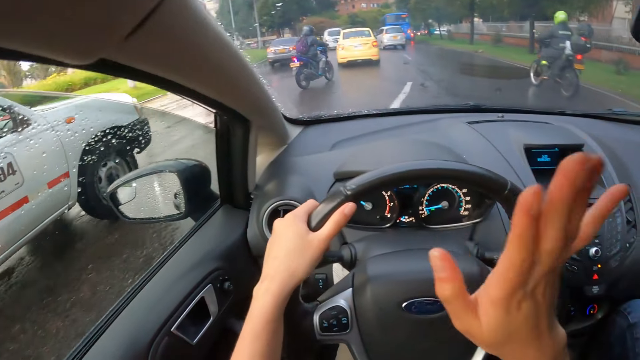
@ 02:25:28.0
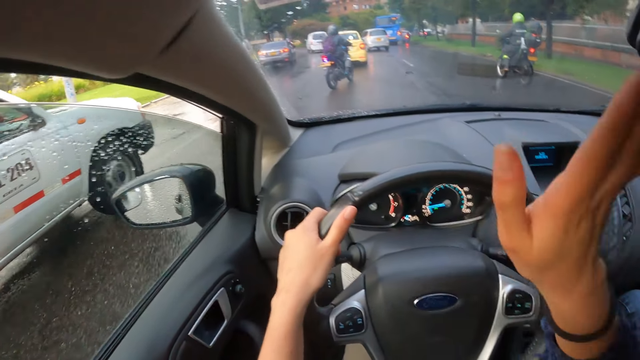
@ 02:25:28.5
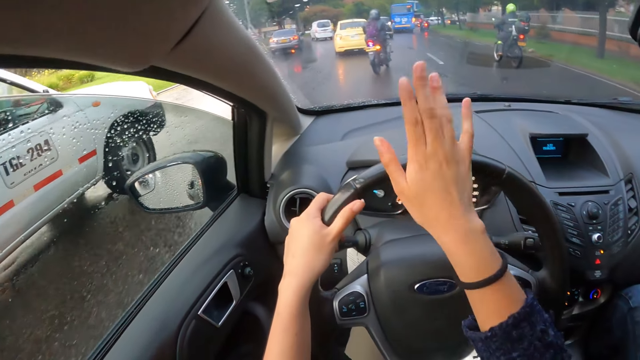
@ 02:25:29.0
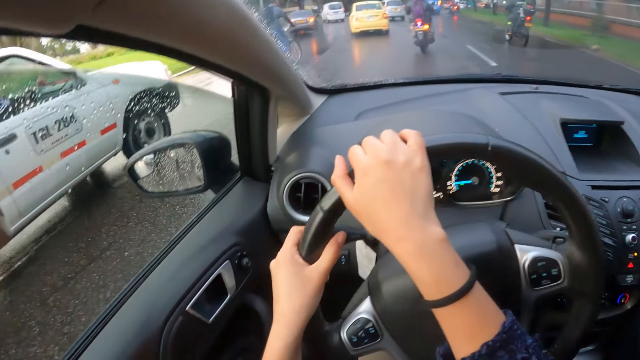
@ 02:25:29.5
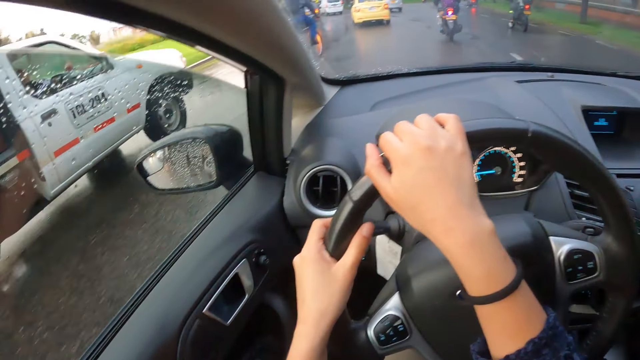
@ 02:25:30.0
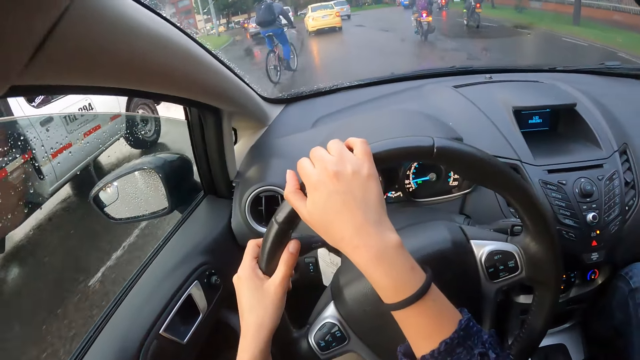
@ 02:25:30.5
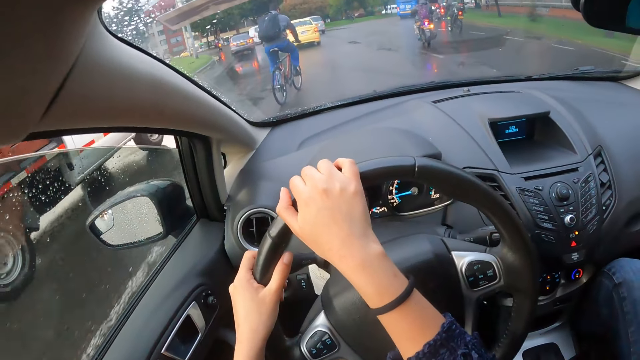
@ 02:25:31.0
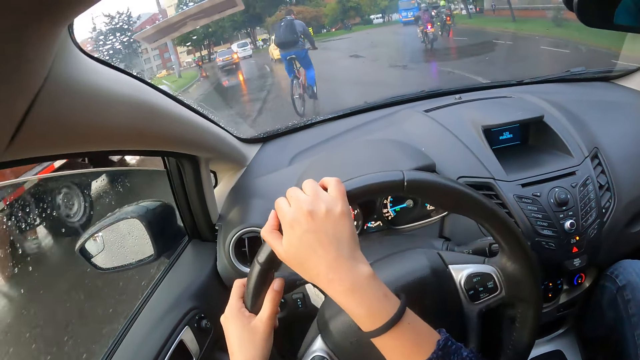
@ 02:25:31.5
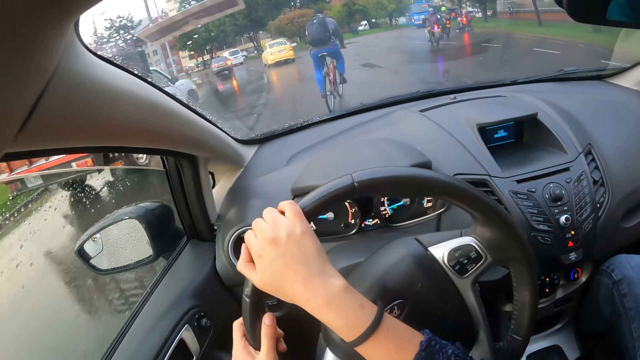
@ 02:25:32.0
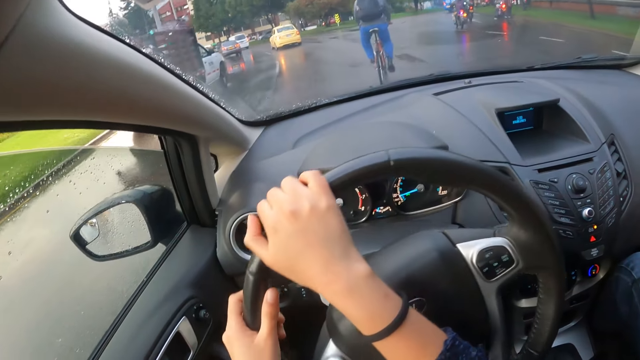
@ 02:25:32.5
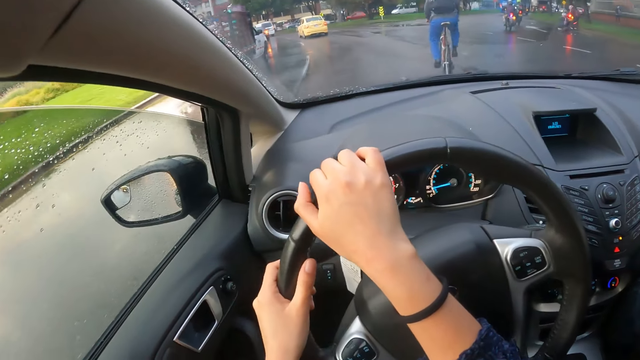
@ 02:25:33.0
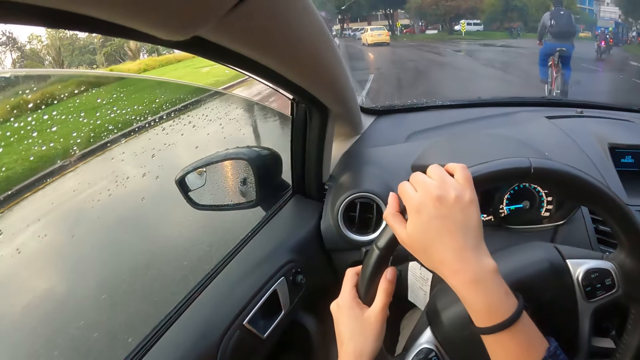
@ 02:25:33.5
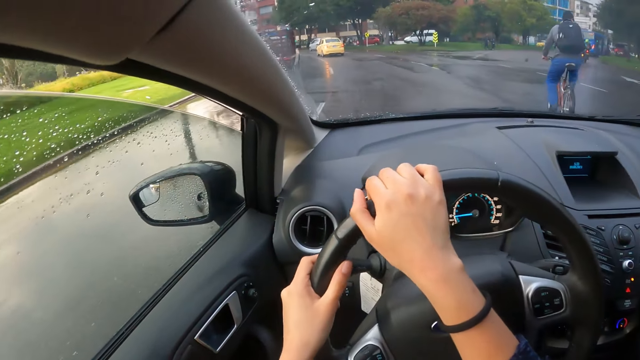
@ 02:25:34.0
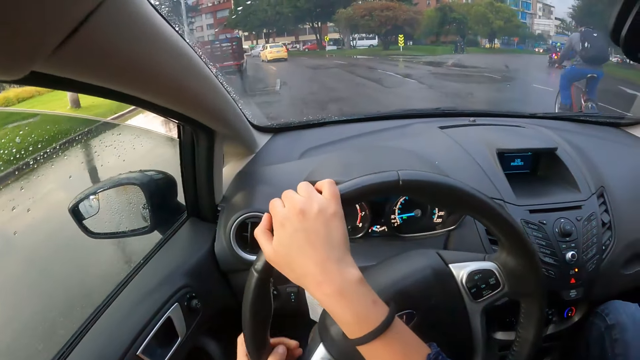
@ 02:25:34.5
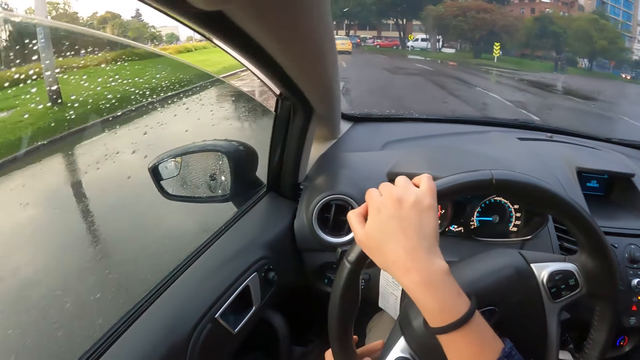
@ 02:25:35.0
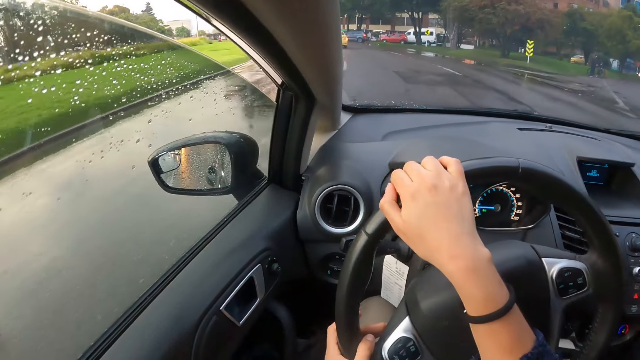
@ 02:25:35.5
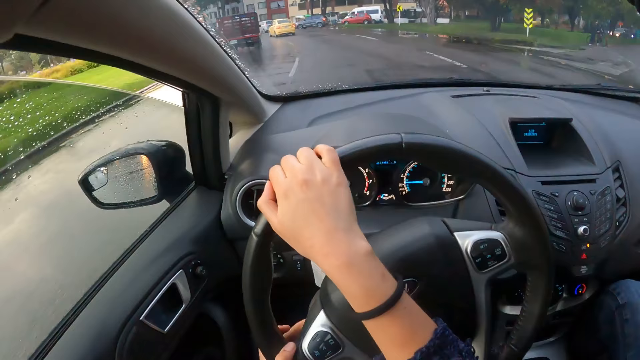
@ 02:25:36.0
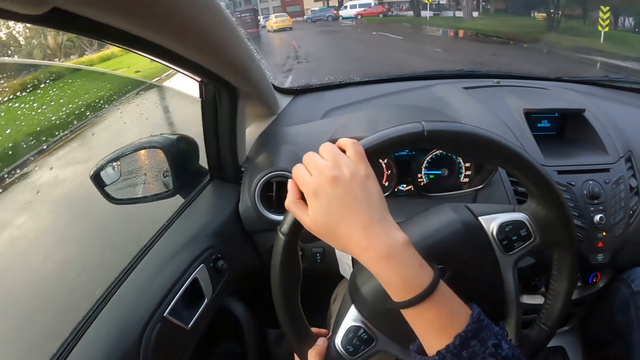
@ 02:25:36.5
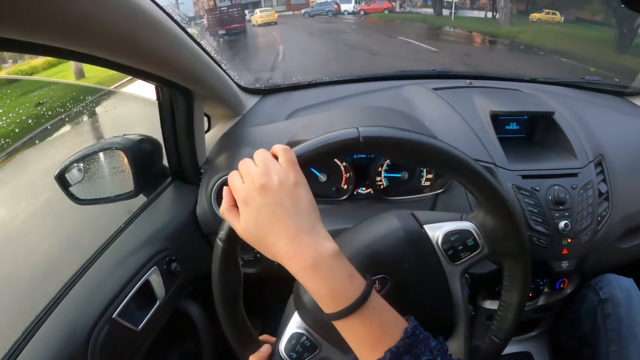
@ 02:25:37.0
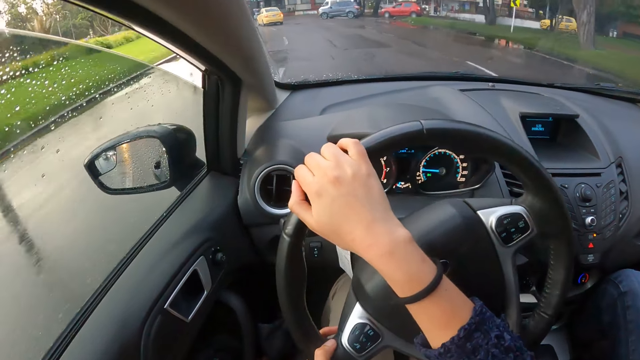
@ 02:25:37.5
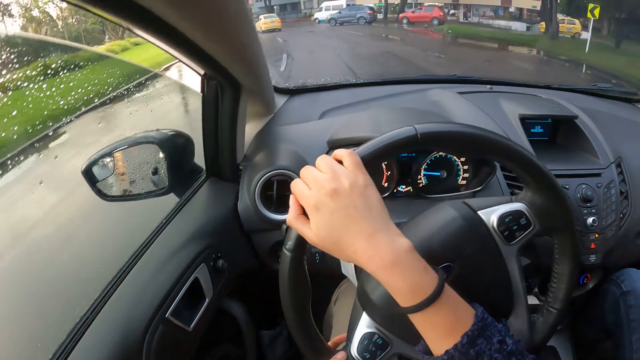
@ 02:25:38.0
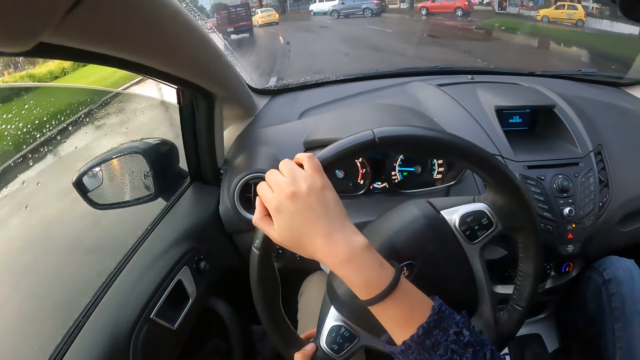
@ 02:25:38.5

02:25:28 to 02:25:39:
The camera wearer drives the car with both hands on the steering wheel. They drive past a man on a bicycle.

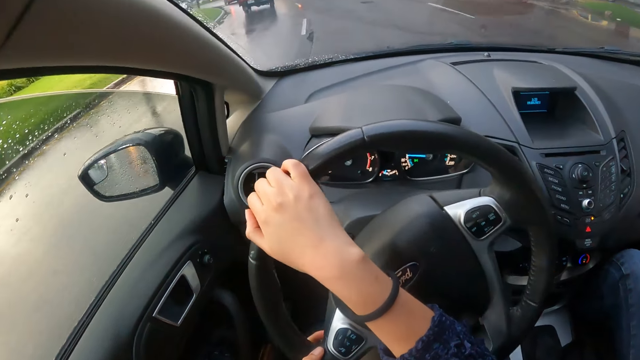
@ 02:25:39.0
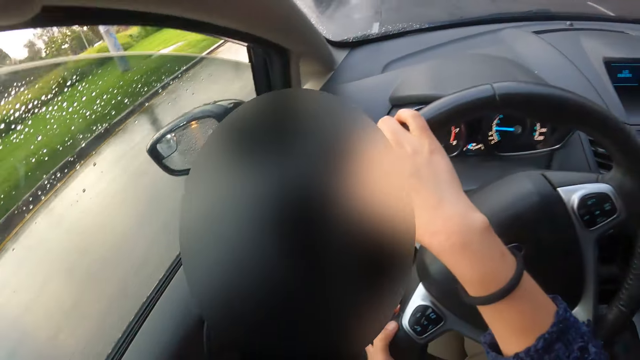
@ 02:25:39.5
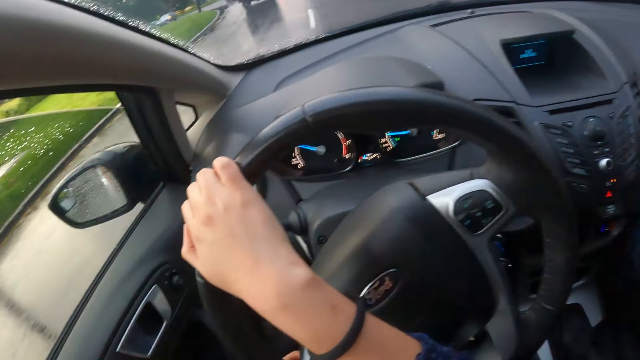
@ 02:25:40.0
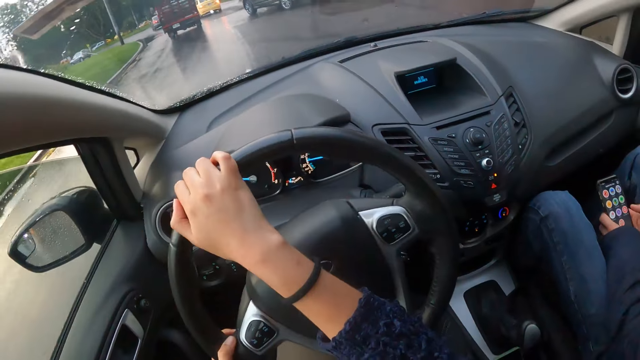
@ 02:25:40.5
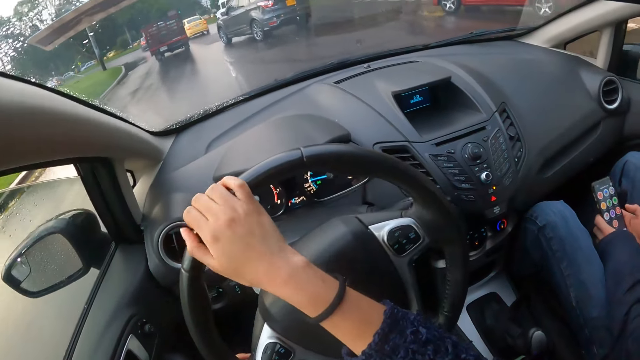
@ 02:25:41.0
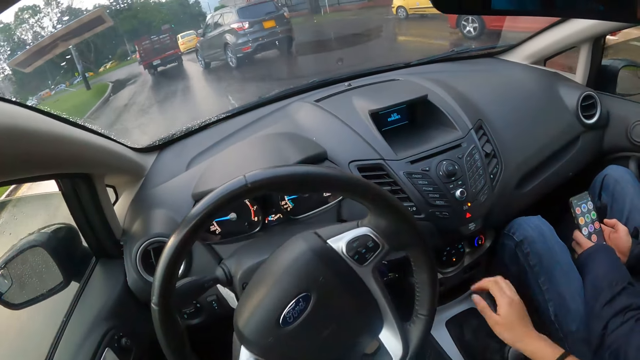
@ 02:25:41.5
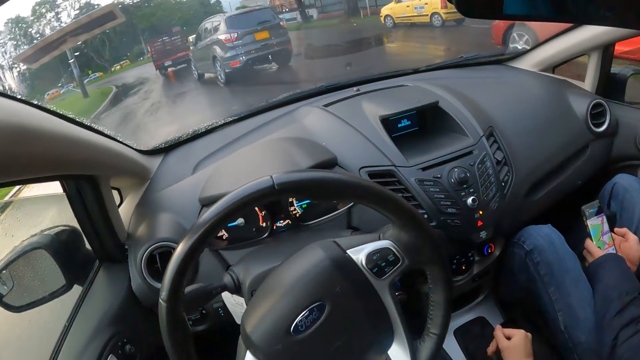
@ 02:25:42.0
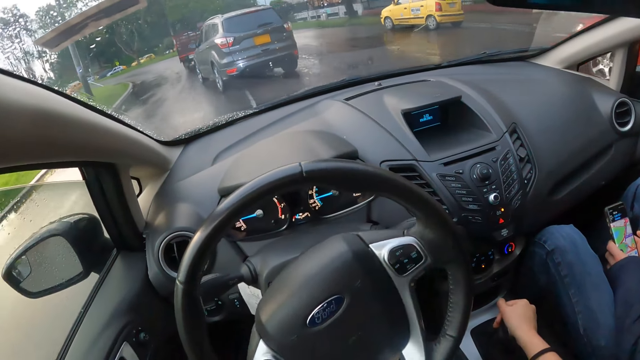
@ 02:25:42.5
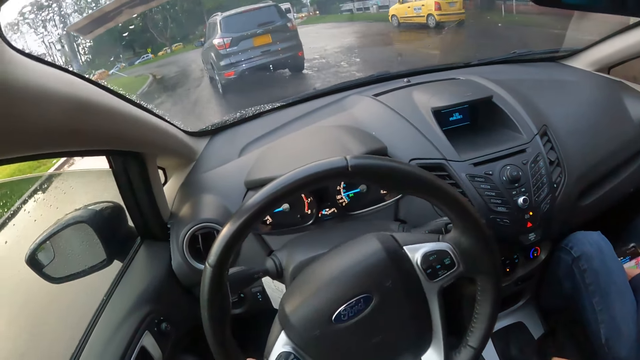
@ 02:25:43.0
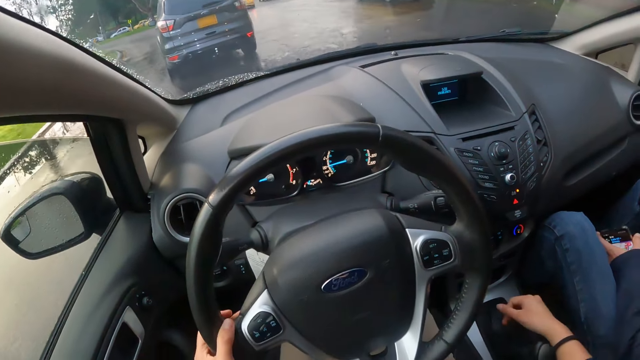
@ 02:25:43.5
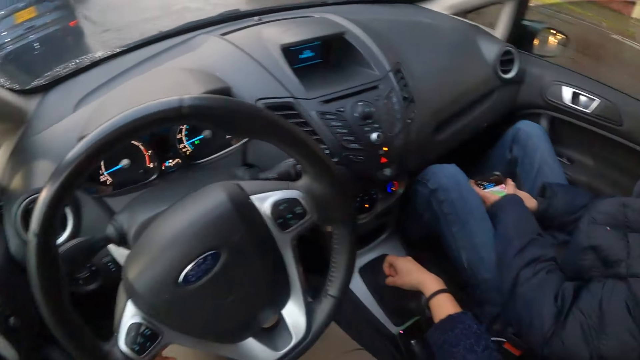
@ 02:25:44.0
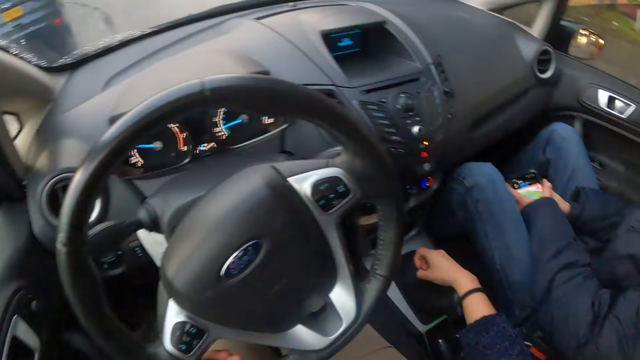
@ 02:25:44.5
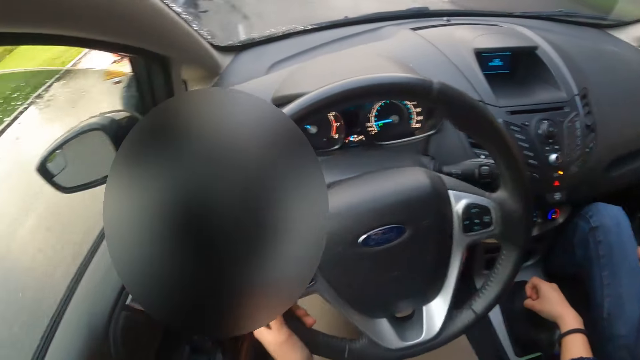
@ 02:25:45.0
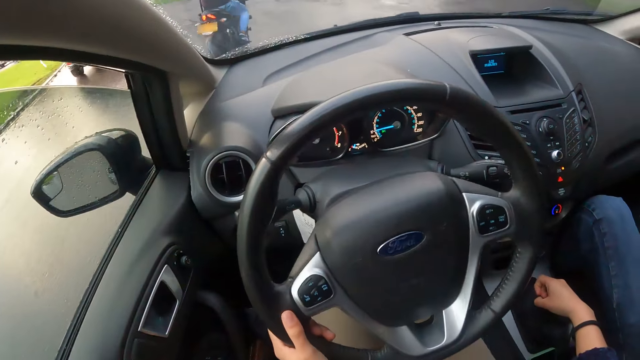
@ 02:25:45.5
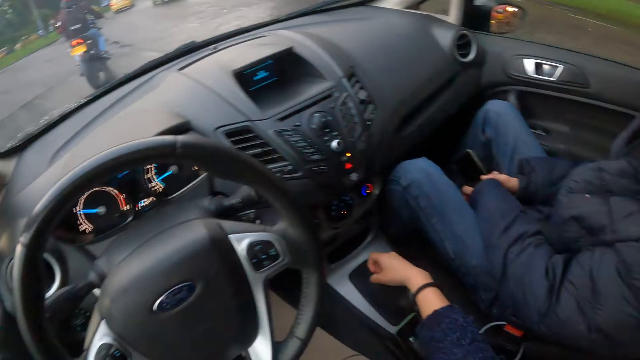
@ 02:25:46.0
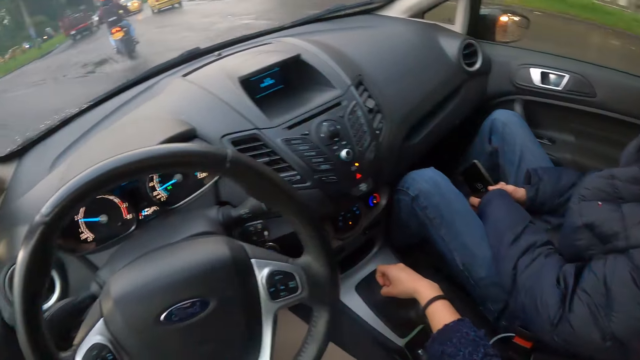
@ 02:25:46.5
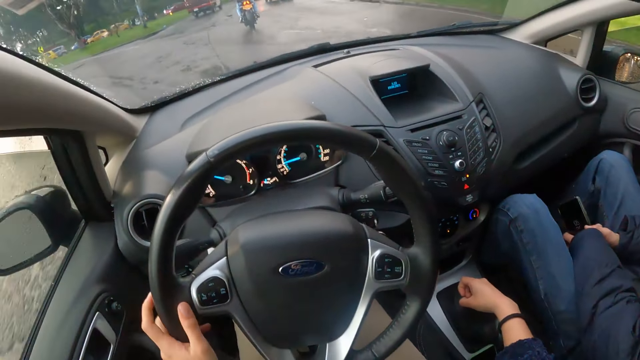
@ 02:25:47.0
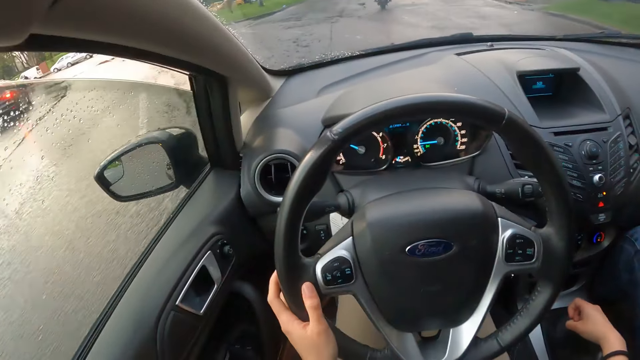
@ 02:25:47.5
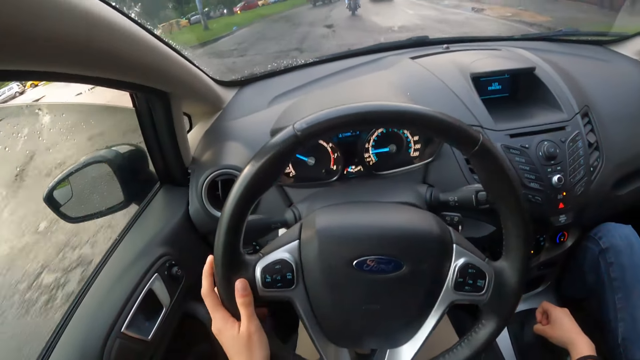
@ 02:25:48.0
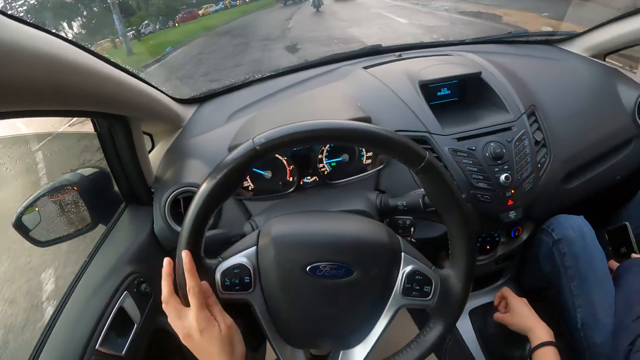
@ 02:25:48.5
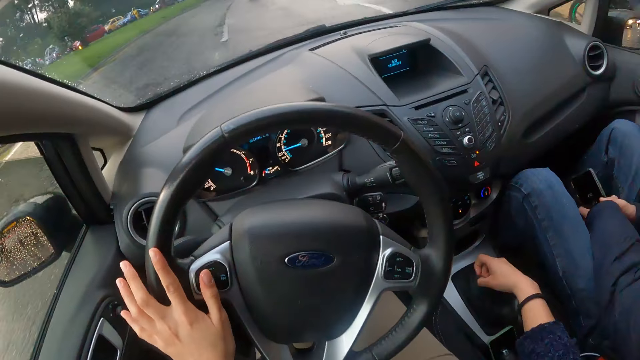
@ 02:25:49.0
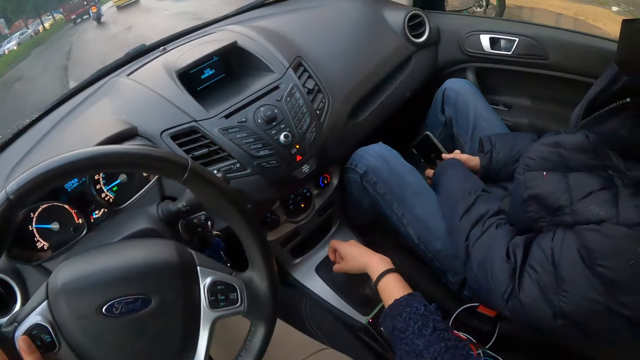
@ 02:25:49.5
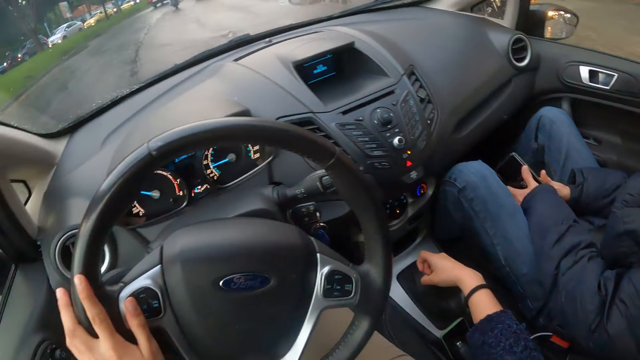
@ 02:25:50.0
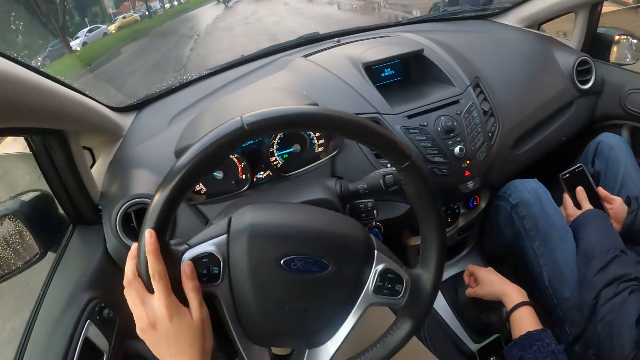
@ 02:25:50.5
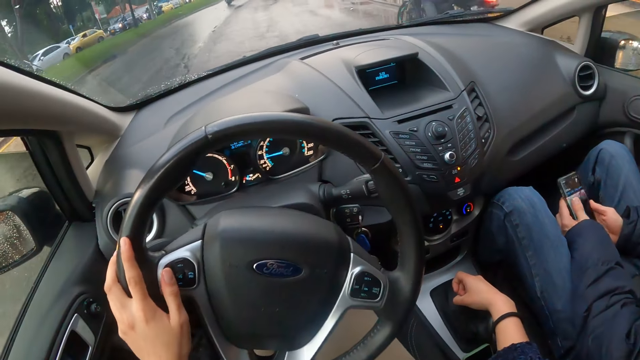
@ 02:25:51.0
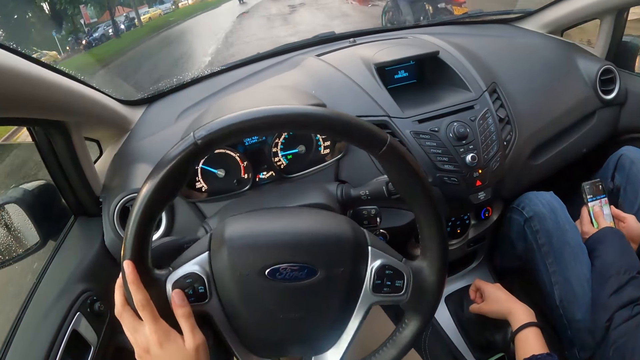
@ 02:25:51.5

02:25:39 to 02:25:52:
The camera wearer drives the car with his left hand on the steering wheel. He adjusts the gearshift with his right hand. He drives past a red car. A man rides past the camera wearer on a motorcycle. Another man rides past the camera wearer on a motorcycle. Another man operates the phone with both hands.
